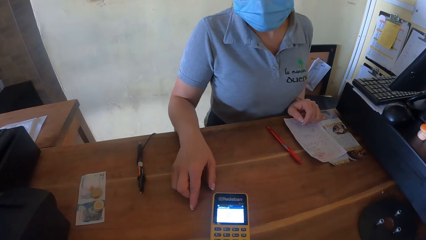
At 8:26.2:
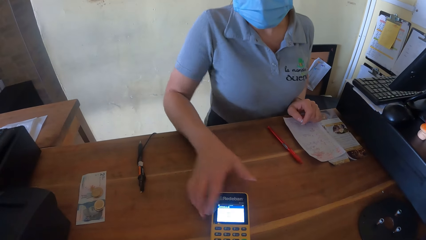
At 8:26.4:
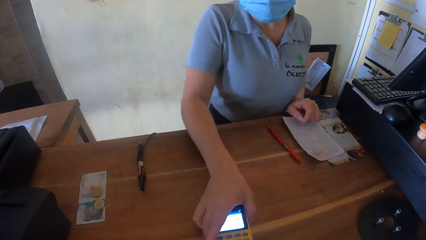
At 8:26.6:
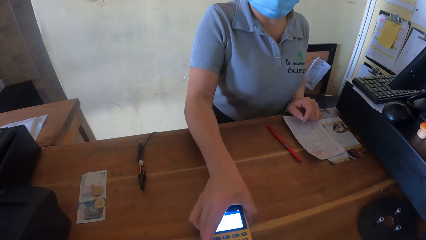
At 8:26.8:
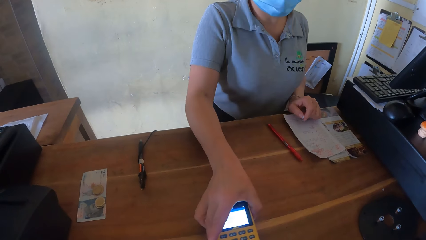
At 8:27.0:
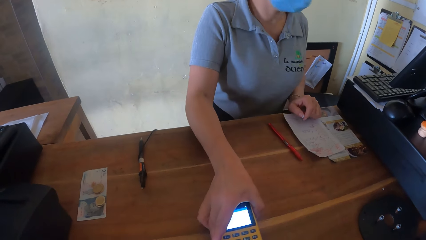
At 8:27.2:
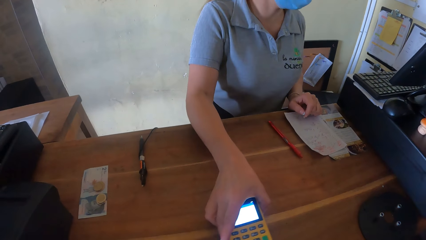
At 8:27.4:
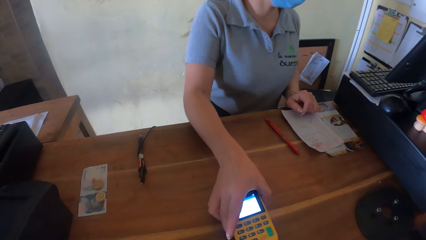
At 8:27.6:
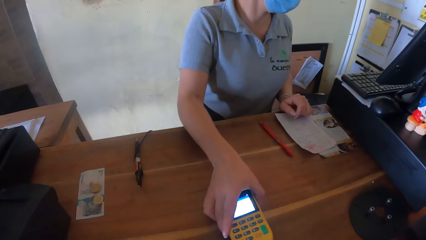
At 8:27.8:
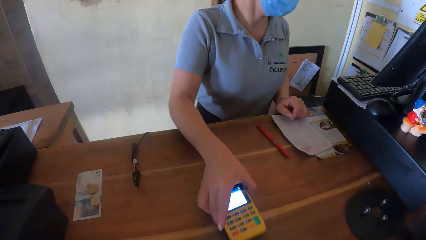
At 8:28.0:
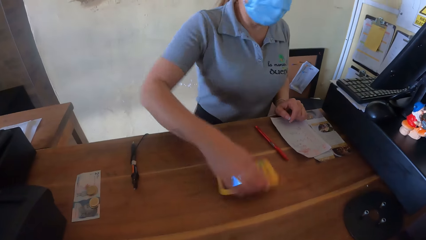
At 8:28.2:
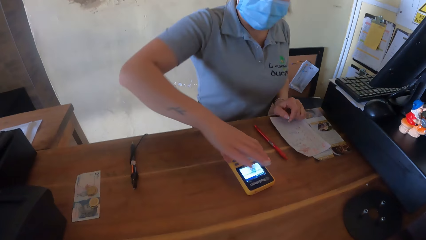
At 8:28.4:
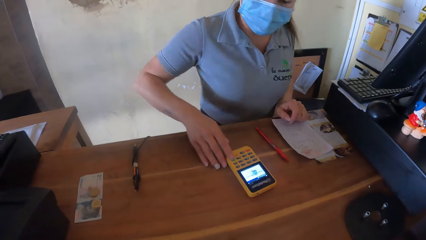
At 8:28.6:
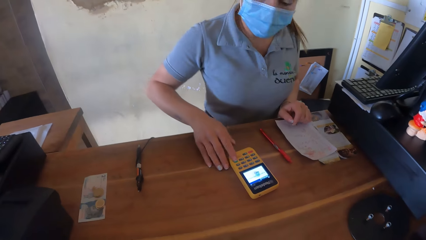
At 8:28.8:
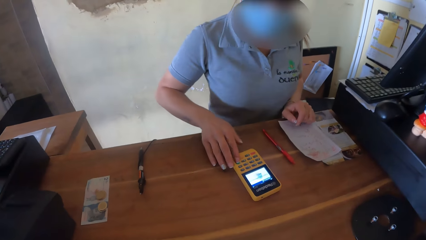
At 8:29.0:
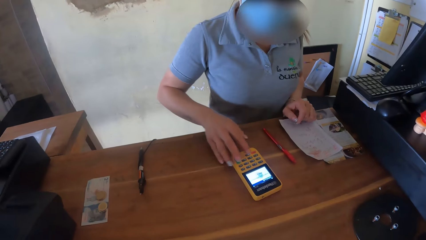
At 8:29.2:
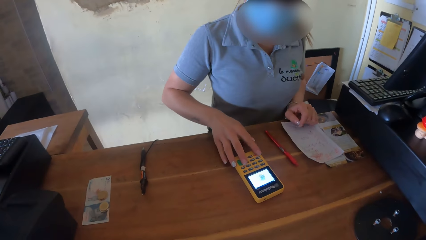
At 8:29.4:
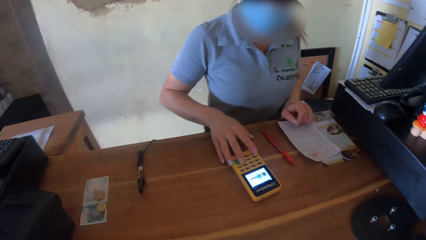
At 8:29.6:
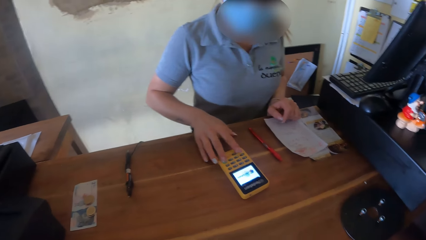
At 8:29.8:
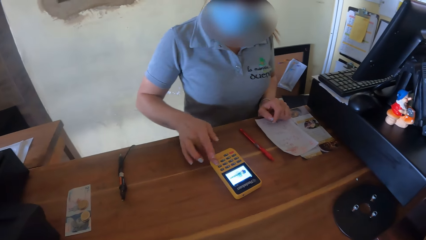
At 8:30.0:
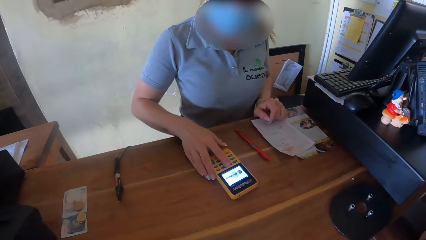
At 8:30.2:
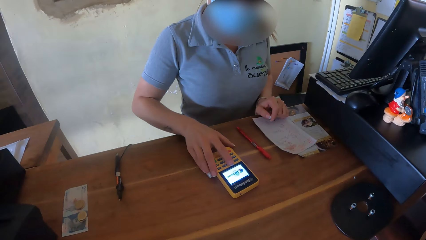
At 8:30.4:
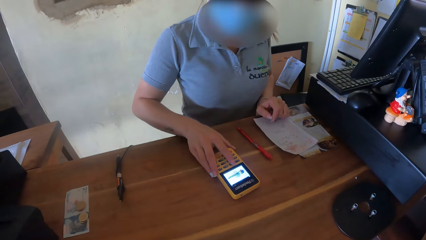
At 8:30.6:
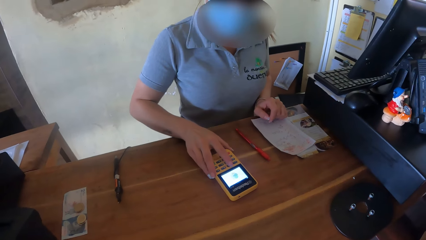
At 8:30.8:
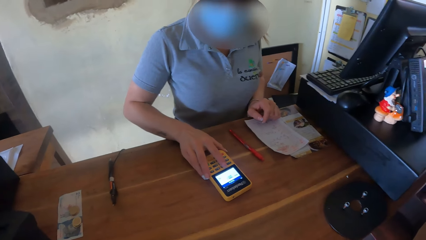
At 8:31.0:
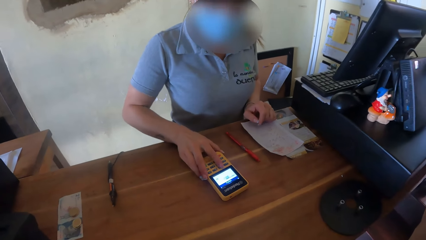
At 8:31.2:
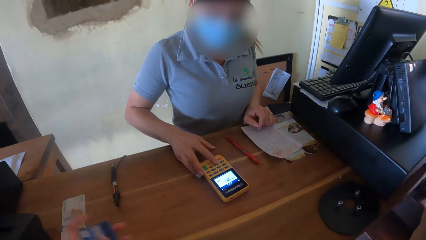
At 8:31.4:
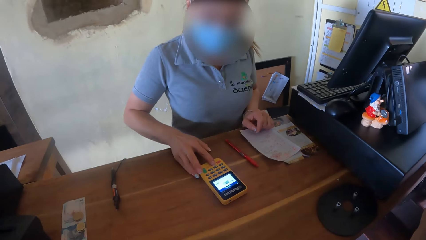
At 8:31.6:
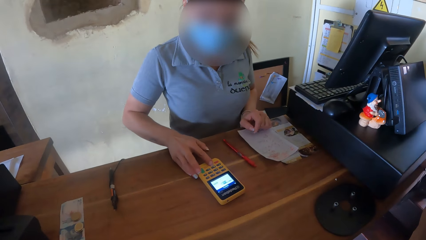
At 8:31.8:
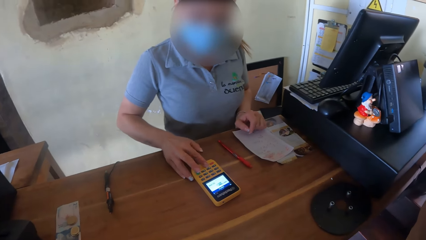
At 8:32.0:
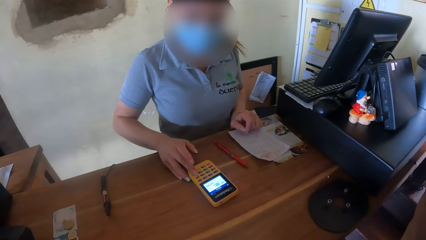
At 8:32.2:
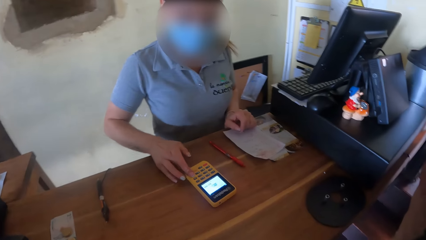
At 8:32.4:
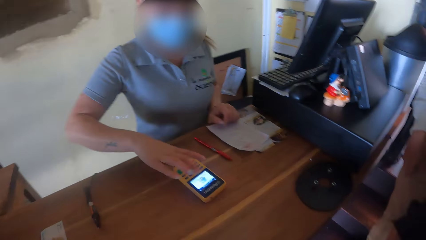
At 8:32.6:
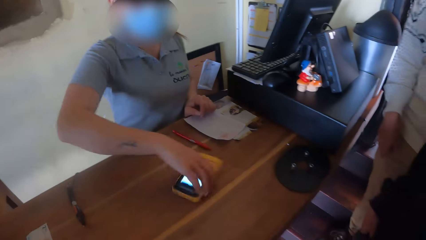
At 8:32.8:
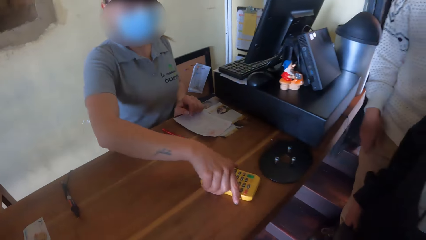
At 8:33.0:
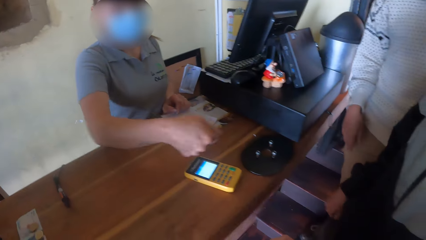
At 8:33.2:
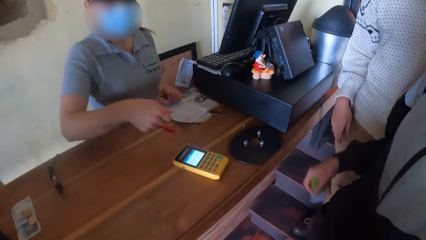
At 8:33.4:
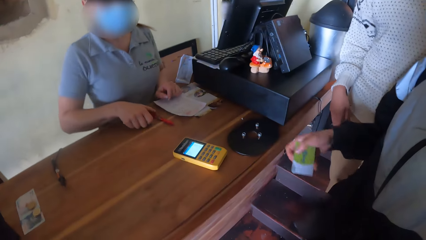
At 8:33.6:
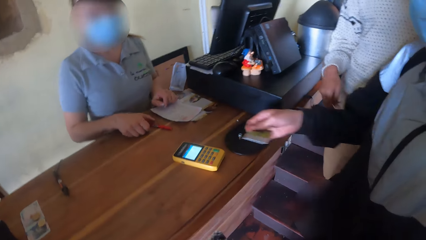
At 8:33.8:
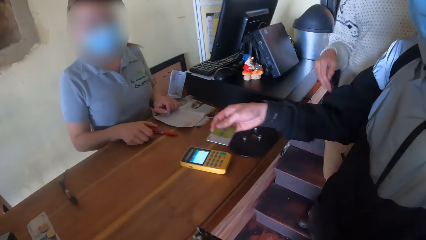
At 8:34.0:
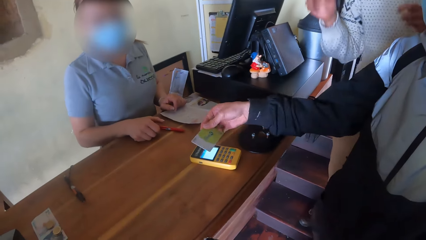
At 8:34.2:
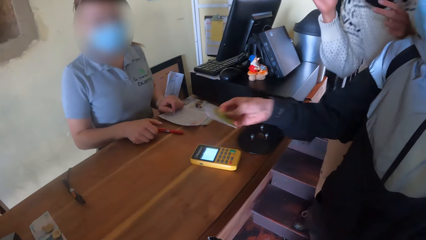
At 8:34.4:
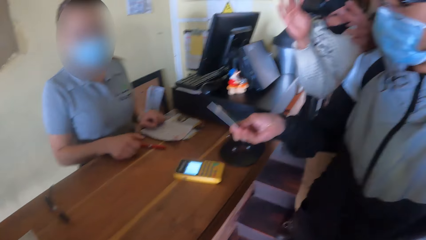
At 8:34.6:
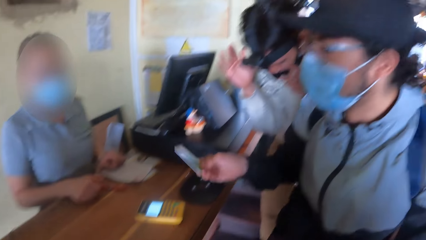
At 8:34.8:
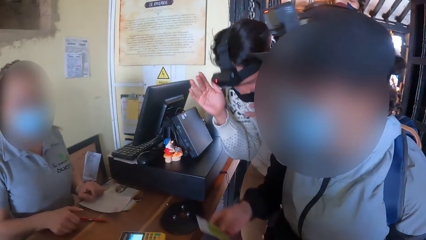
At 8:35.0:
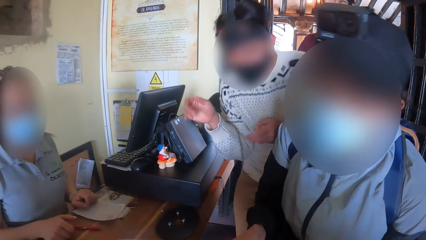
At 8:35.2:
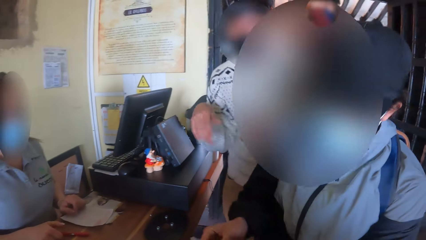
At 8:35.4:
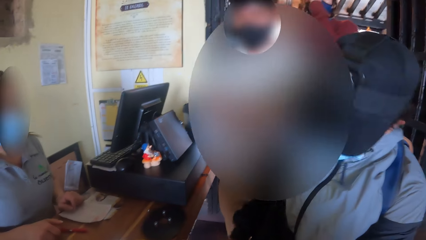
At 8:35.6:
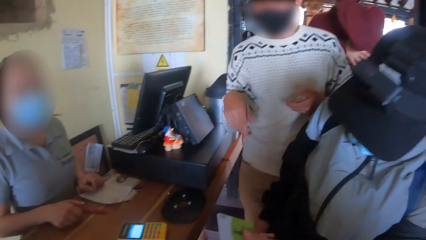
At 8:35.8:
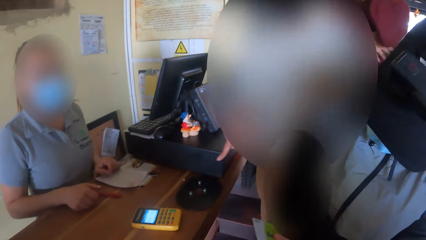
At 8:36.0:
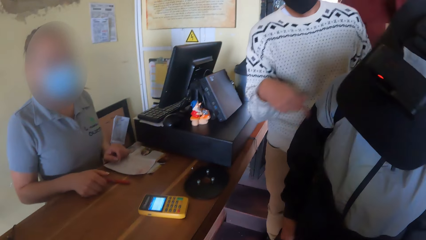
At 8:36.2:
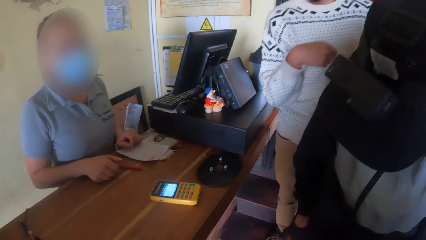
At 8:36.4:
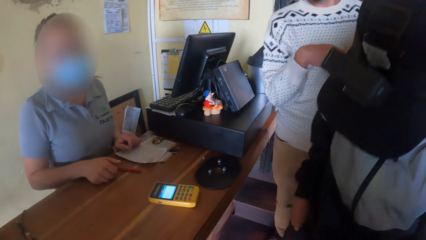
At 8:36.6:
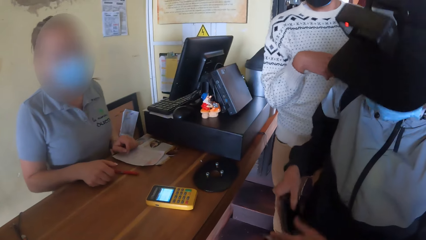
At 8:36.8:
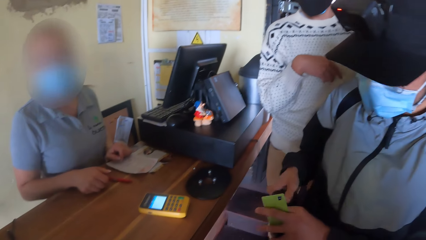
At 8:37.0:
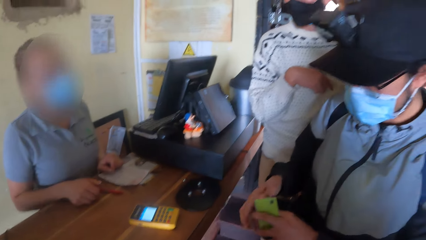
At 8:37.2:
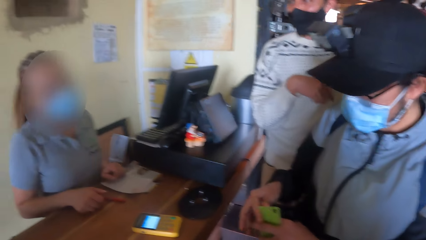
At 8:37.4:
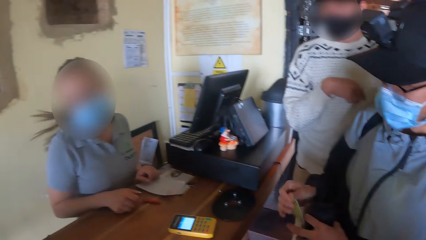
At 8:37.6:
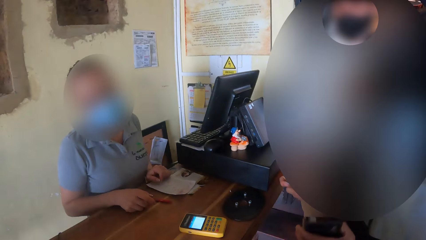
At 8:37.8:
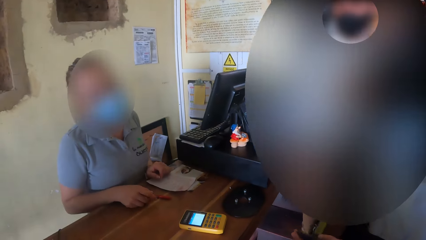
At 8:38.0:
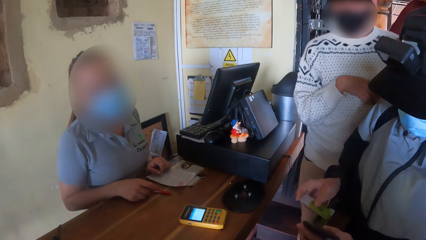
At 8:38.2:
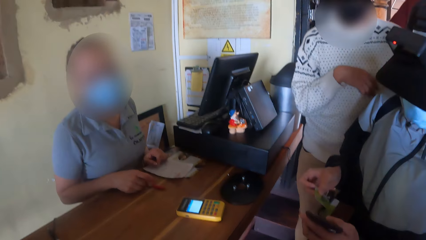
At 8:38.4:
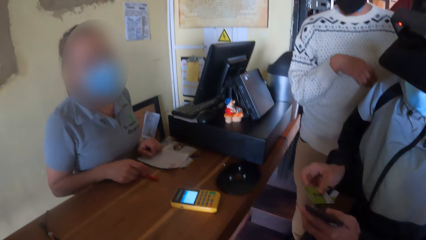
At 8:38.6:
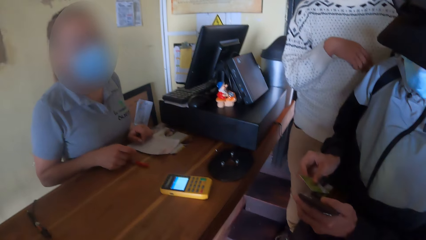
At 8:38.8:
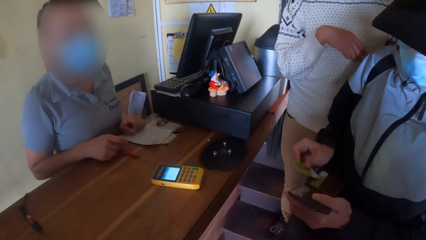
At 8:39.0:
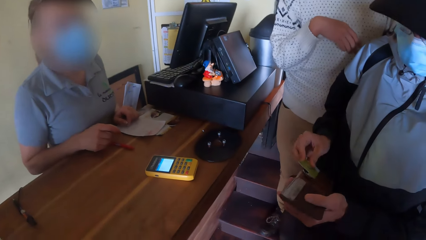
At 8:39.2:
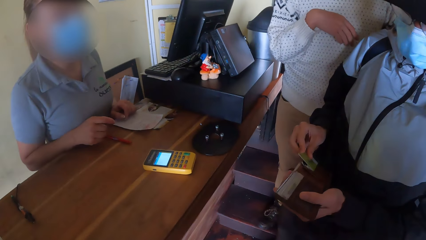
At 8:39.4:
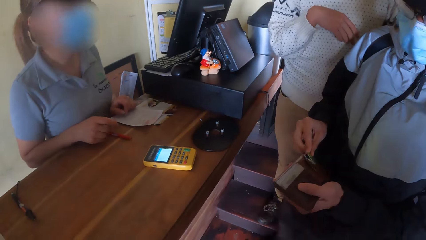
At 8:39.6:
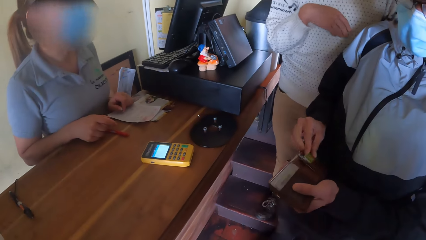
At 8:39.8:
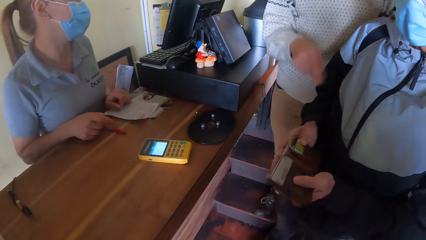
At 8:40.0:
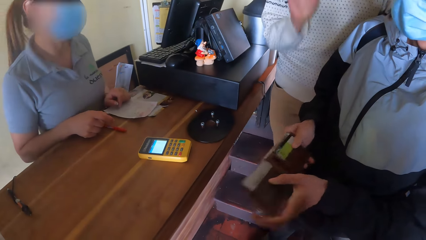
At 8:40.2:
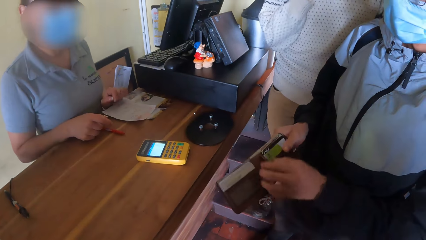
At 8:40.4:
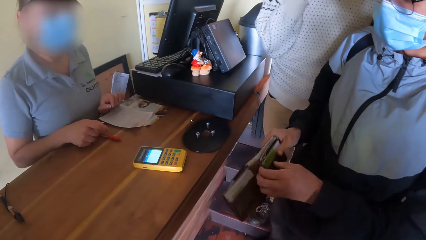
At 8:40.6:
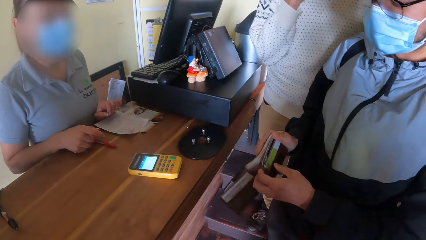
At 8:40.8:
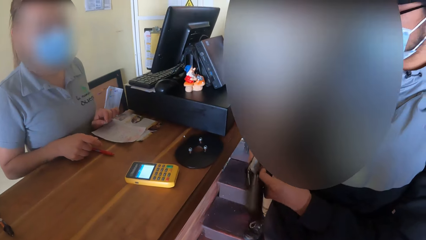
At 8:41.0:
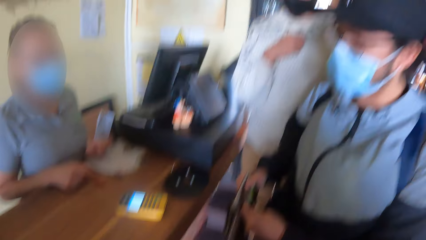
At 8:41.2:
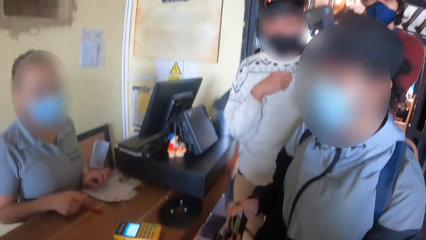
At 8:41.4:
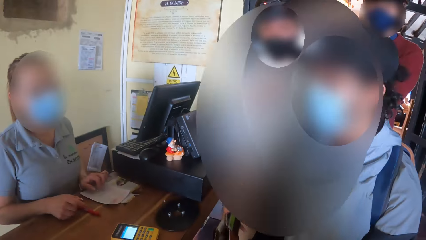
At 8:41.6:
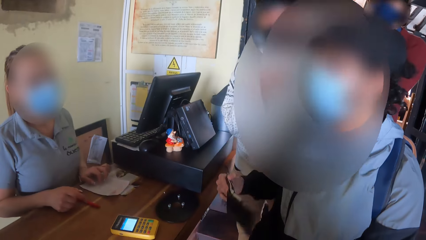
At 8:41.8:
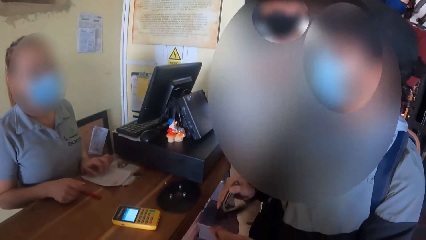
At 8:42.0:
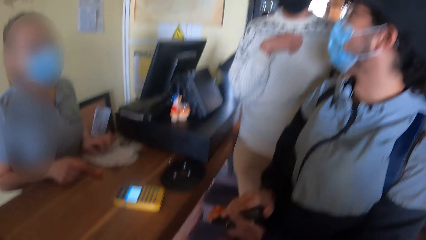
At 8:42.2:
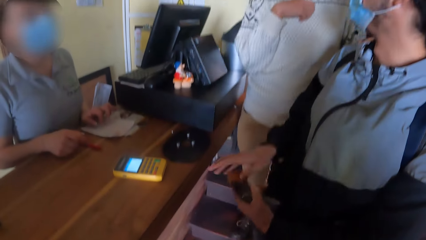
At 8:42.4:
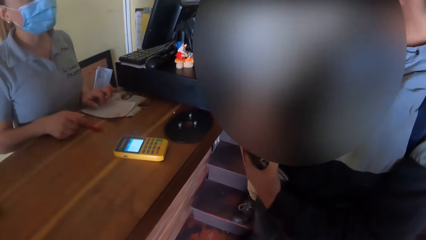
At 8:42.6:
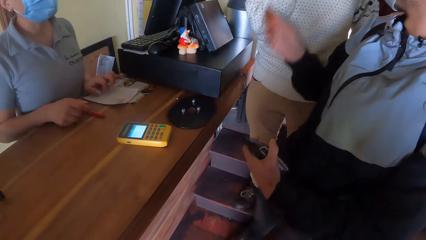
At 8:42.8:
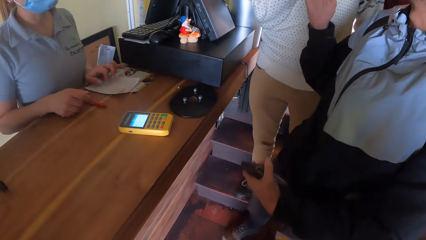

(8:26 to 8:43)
The lady holds the POS machine with her right hand. The lady turns the POS machine towards herself with her right hand. The lady operates the POS machine with her right hand. The lady turns the POS machine over to a man with her right hand. The man stretches a card towards the lady. Another man interacts with the first man and the camera wearer. The first man brings out a wallet from his pocket with his right hand. The first man puts the card in the wallet with his right hand.
